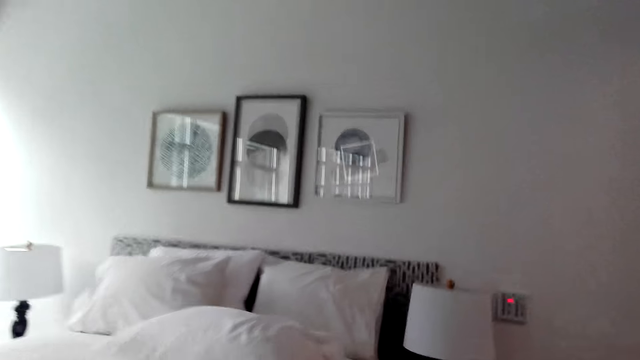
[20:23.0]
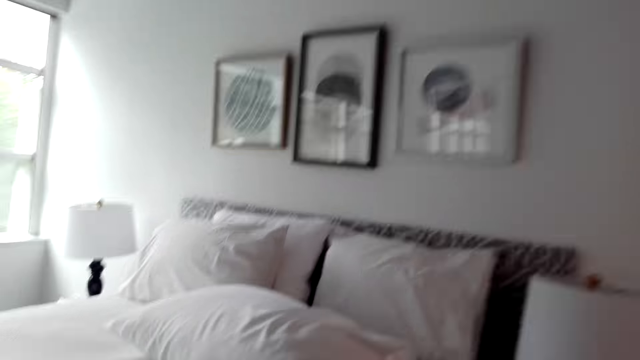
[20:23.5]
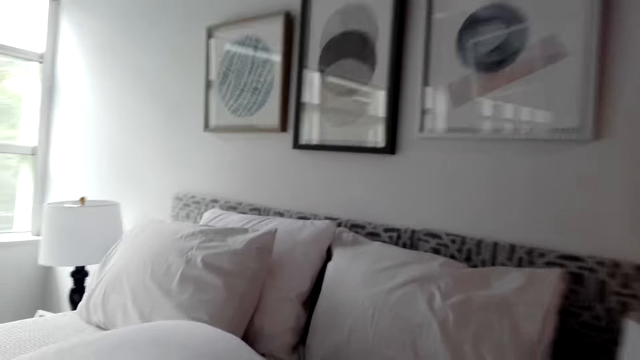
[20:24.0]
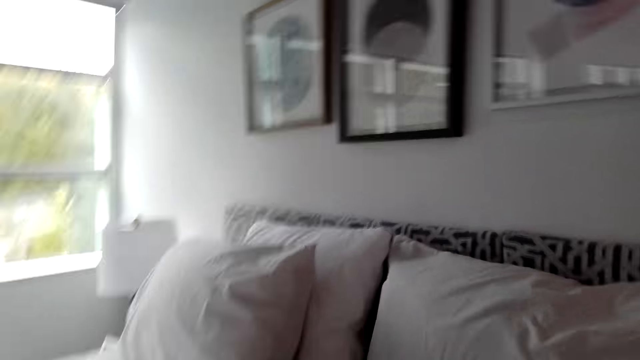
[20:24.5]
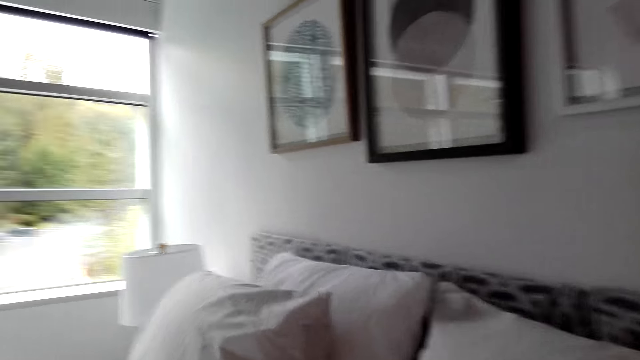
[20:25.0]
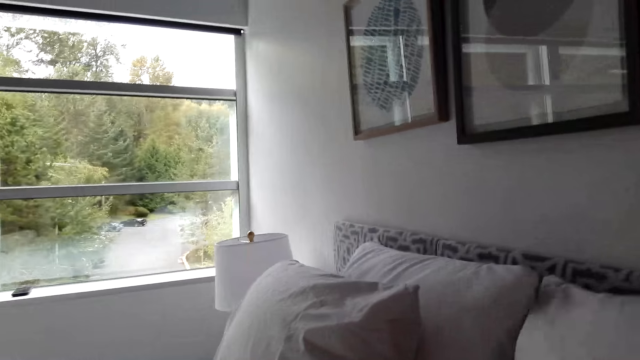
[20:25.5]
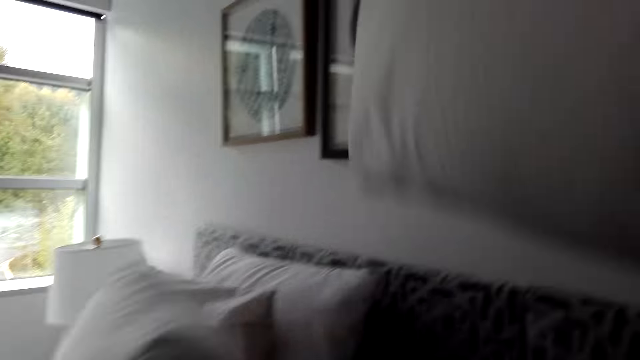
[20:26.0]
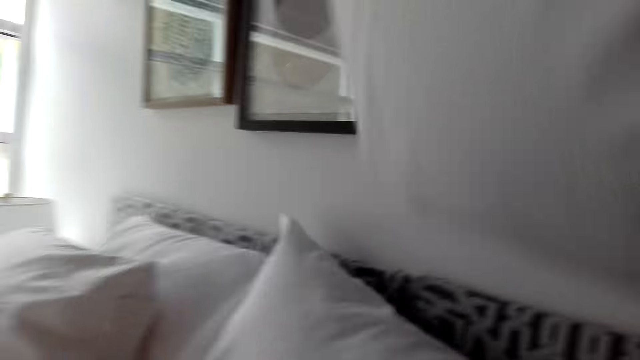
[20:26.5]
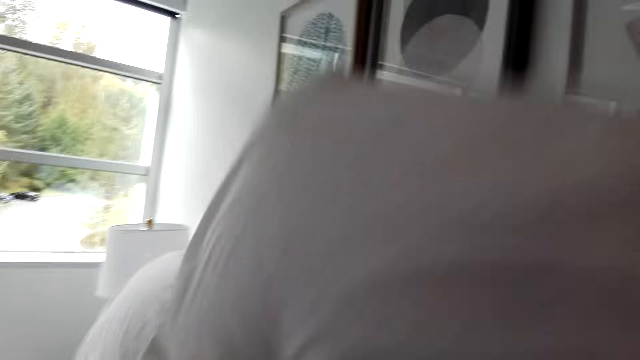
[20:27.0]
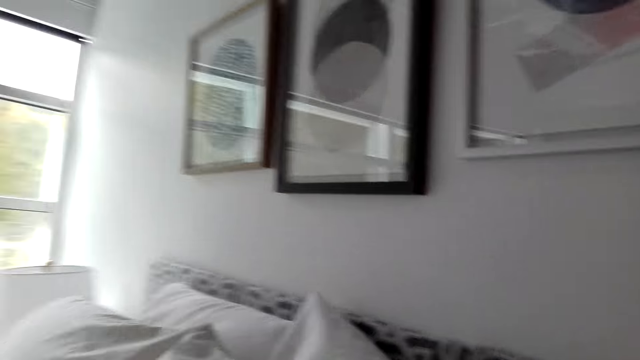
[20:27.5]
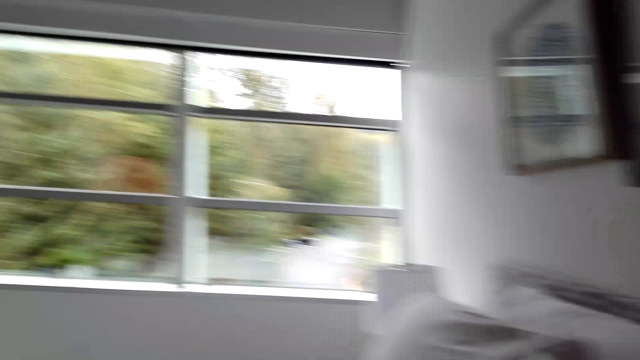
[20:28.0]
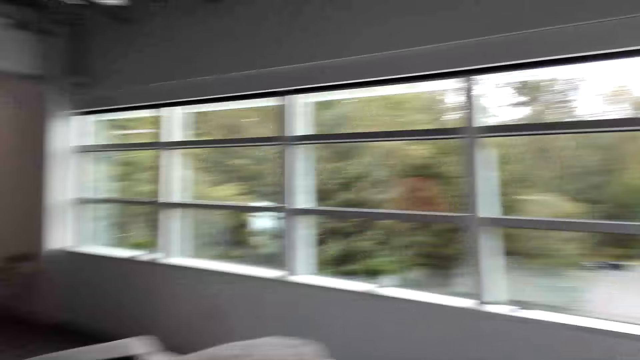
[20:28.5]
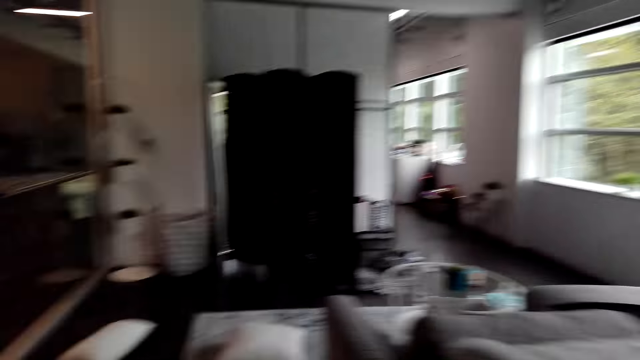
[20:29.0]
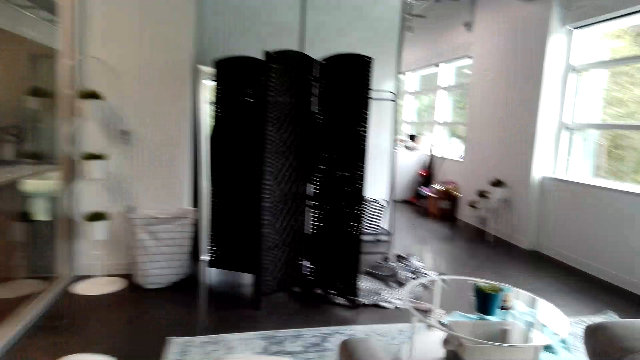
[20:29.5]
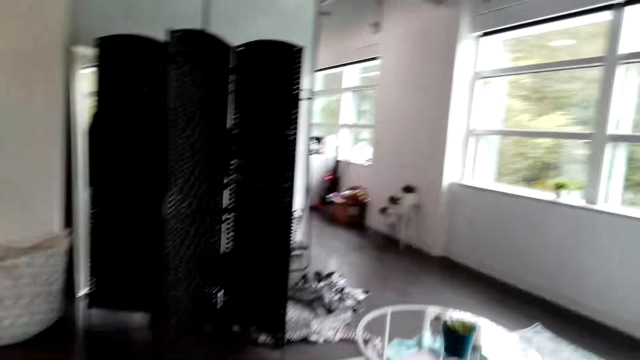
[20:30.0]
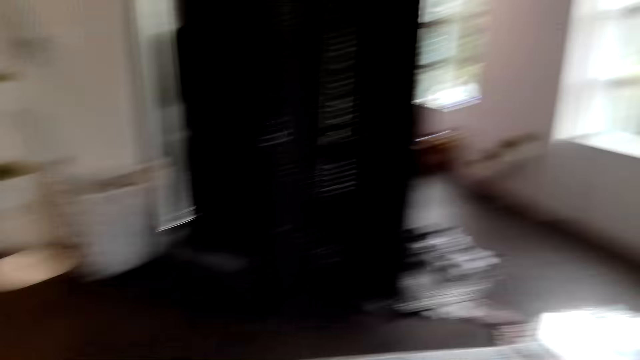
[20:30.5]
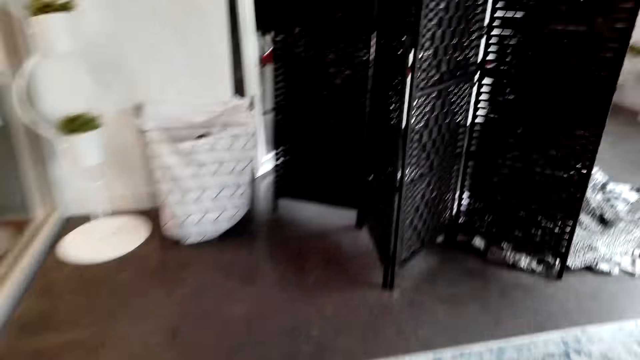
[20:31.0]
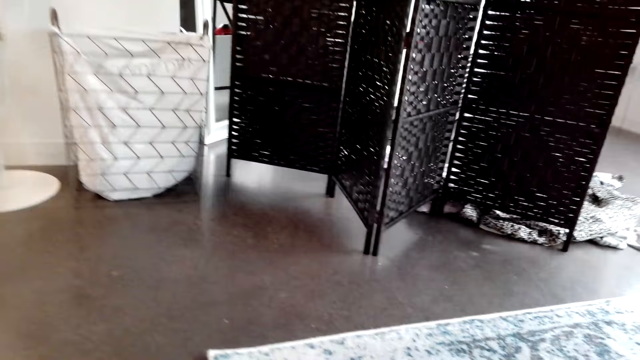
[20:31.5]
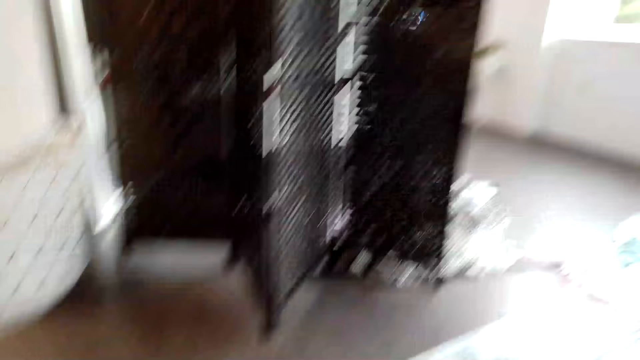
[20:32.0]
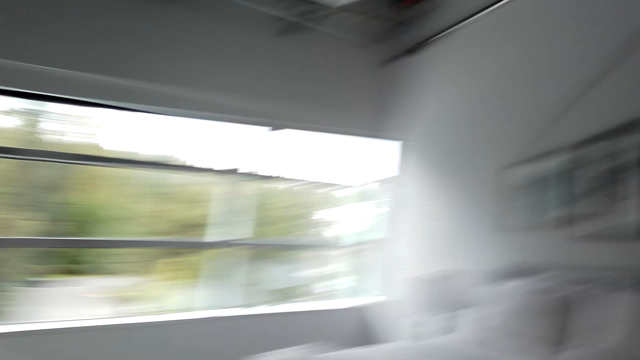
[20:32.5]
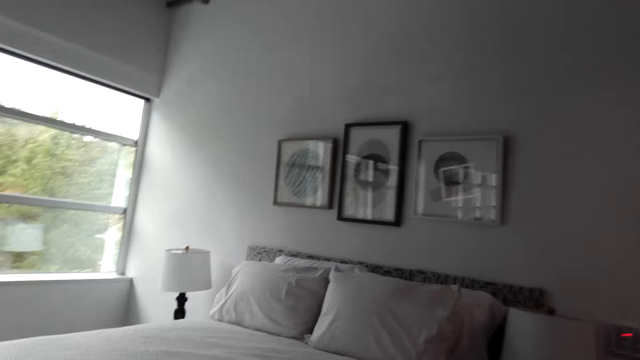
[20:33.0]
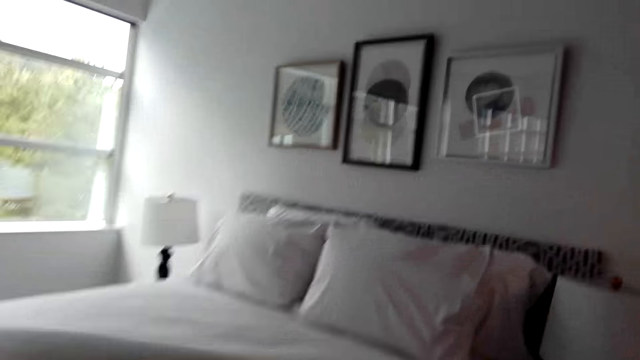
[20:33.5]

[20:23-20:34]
The camera wearer adjusts the pillow. They pick a pillow. They lift a pillow and place the pillow on the bed. They lift a pillow and place the pillow on the bed. They walk around. They pick a pillow.

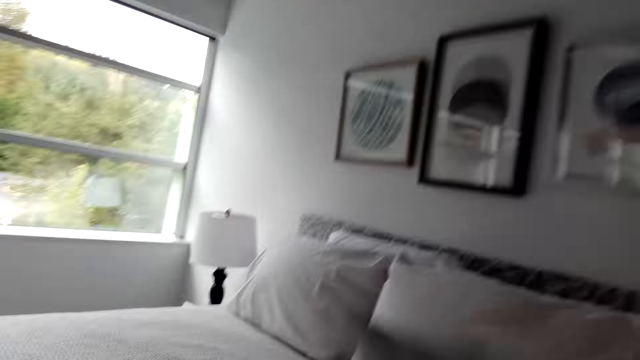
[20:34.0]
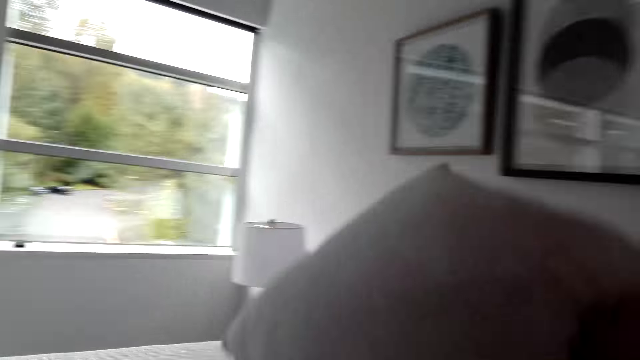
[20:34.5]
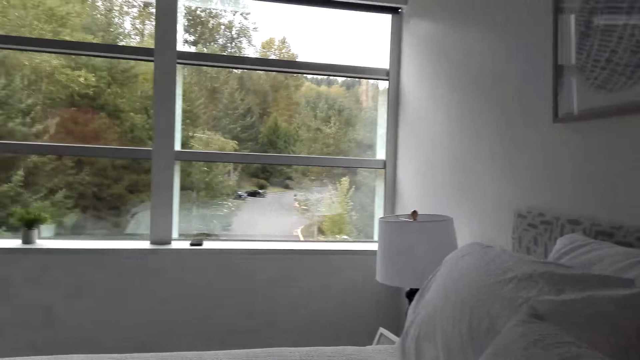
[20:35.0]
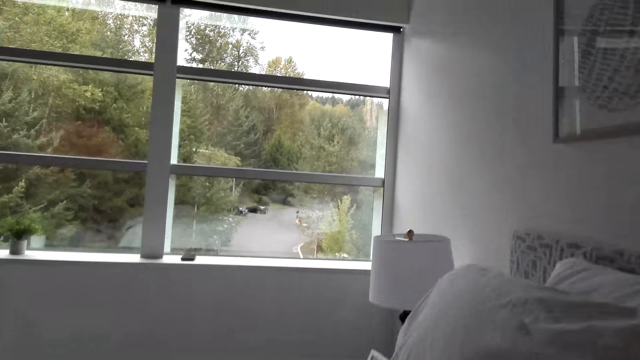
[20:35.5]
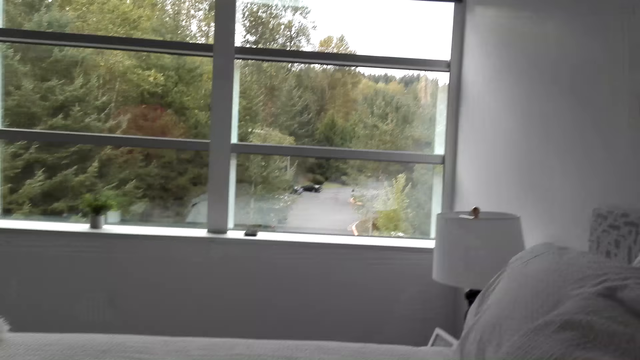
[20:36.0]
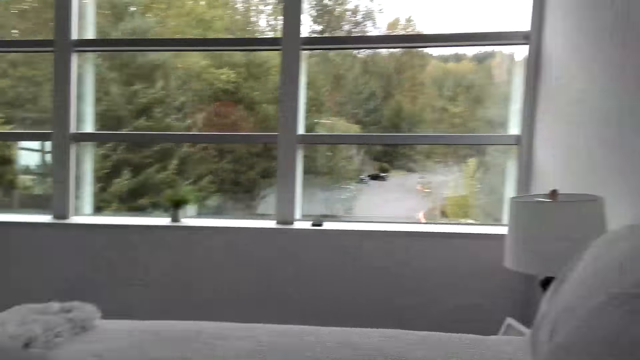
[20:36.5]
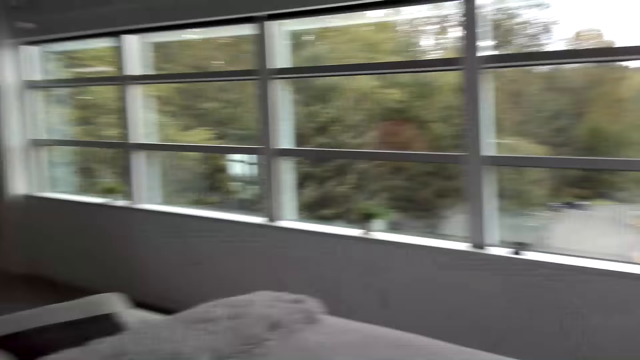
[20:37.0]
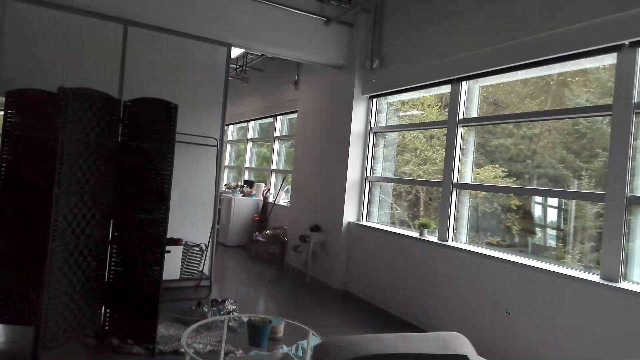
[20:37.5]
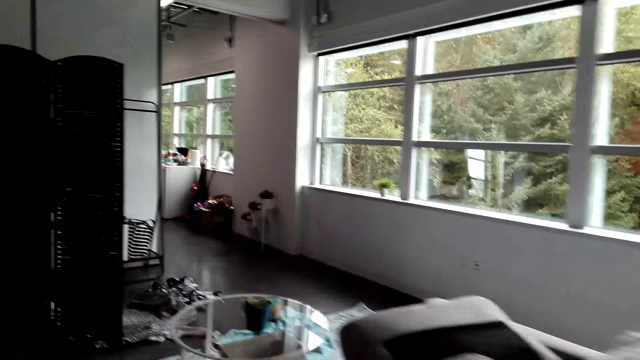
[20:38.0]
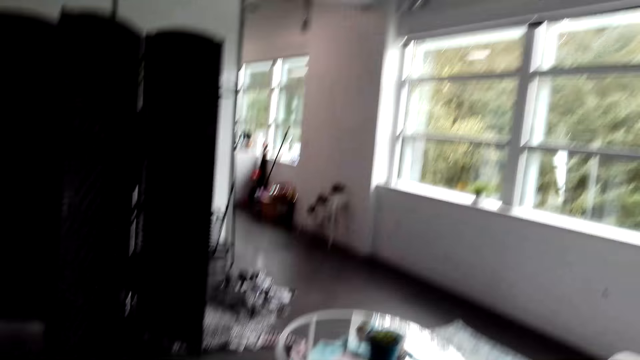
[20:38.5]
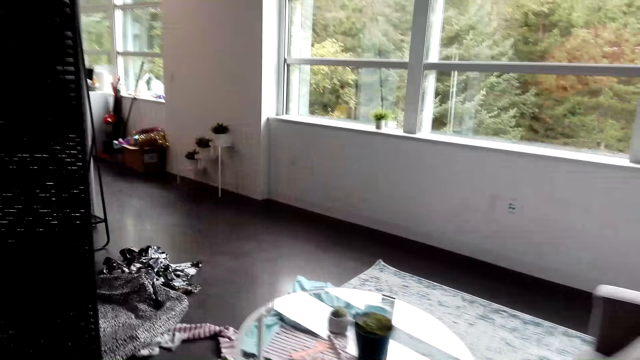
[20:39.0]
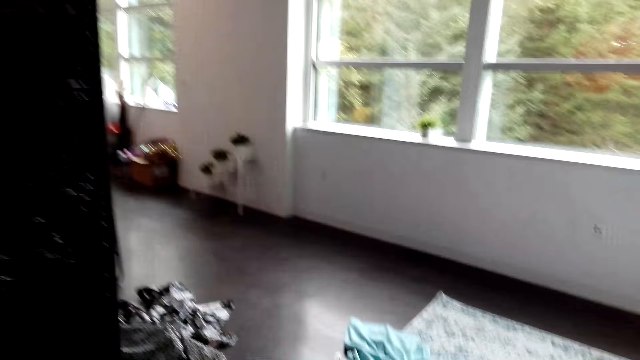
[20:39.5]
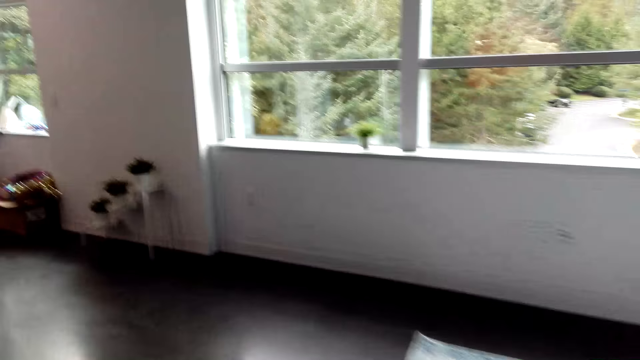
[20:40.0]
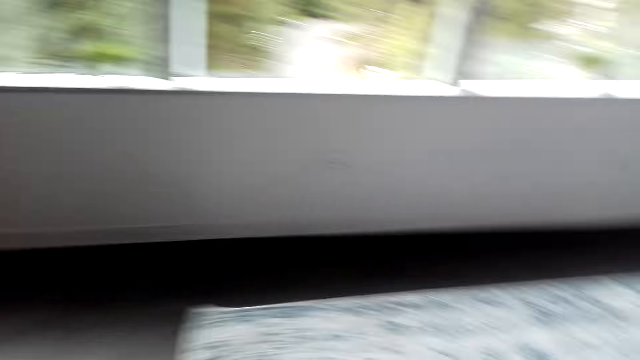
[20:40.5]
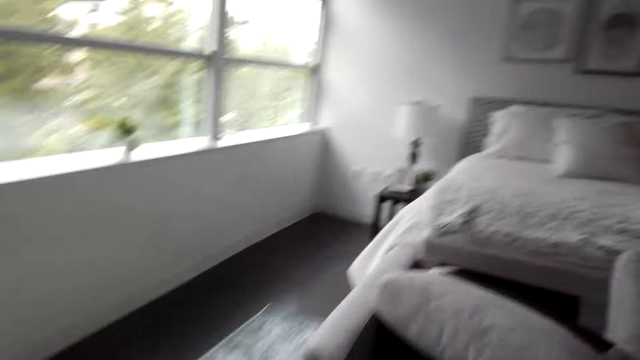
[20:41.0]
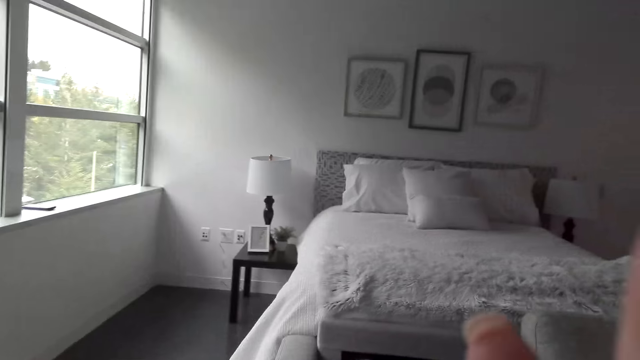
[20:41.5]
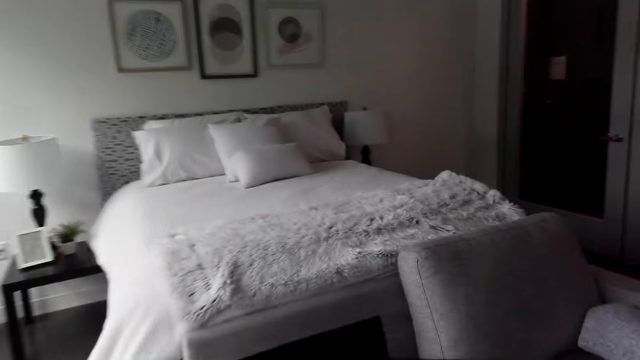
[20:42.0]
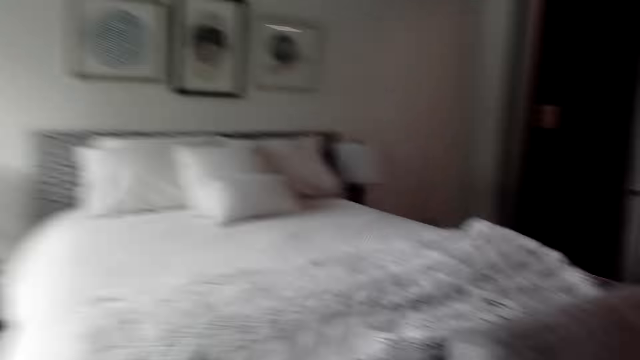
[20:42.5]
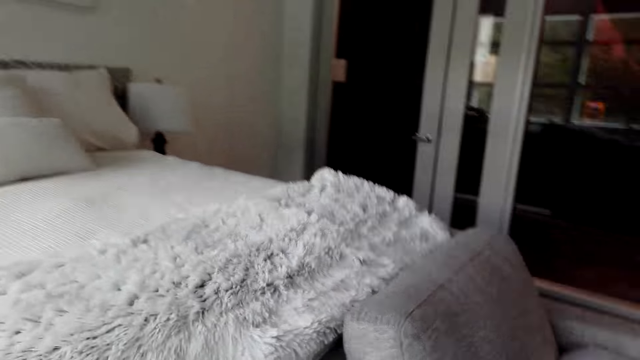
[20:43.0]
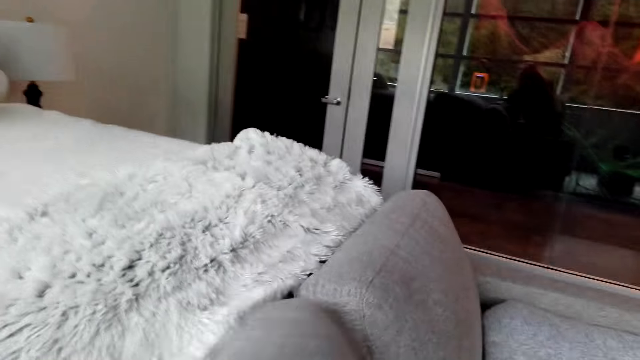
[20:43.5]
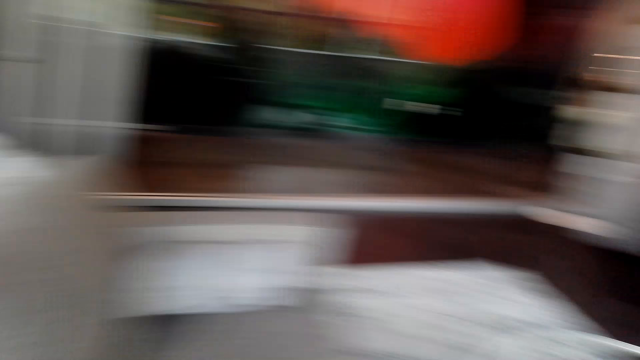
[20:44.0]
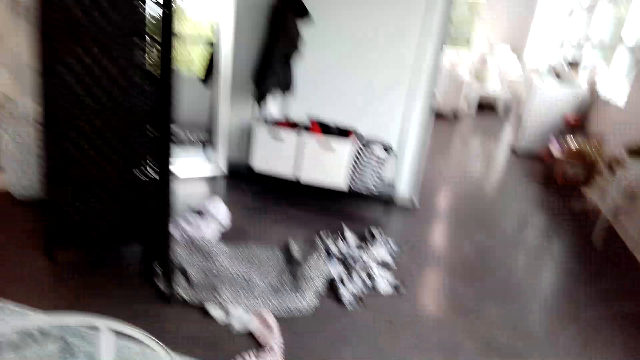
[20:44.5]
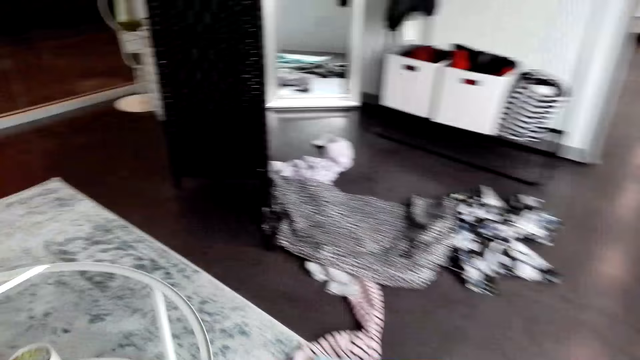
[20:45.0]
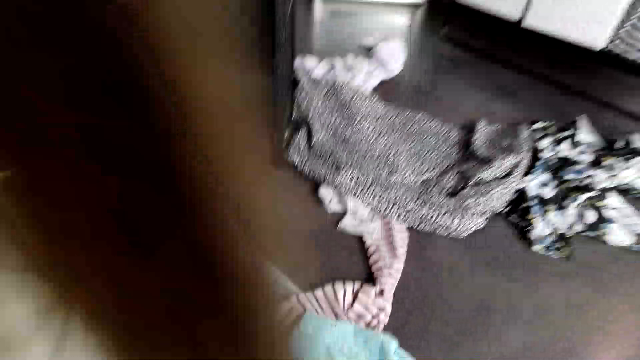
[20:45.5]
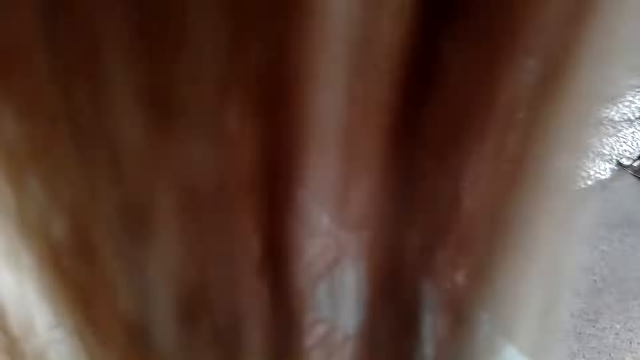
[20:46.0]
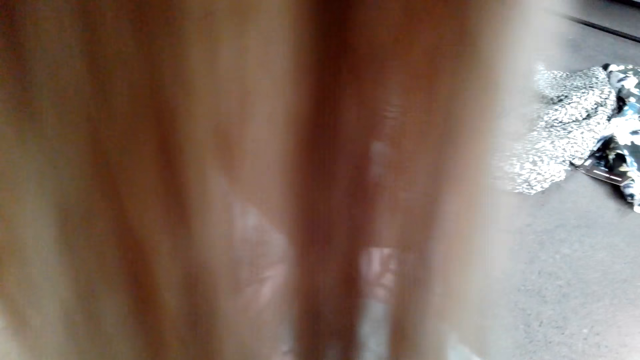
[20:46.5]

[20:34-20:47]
The camera wearer throws a pillow on the bed. They lift a pillow and place the pillow on the bed. They lift a pillow and place the pillow on the bed. They lift a pillow and walk around. They lift the right hand and walk around. They make a sofa cushion. They push the seat pillow and walk around.
